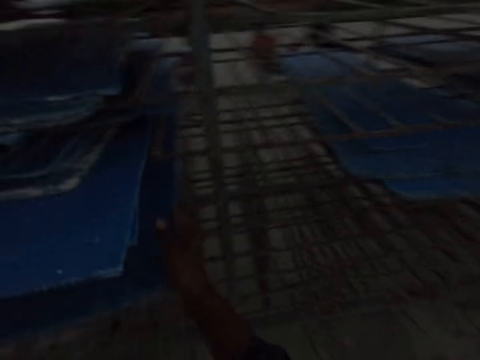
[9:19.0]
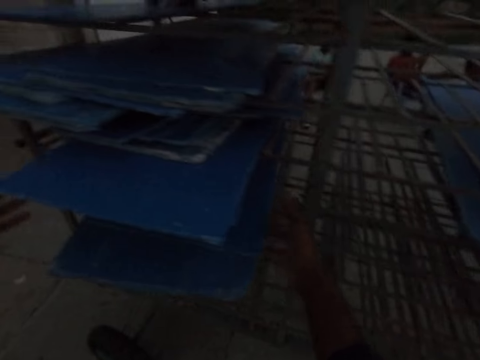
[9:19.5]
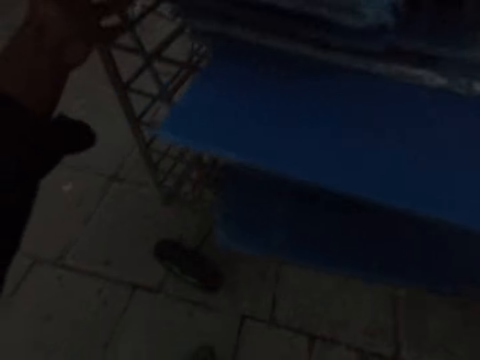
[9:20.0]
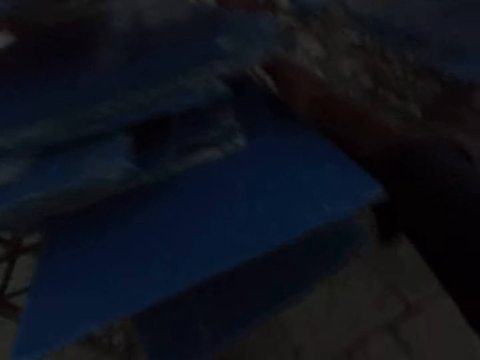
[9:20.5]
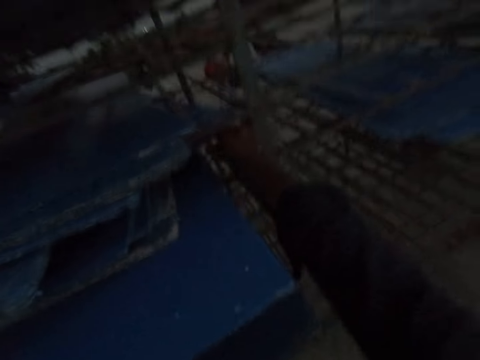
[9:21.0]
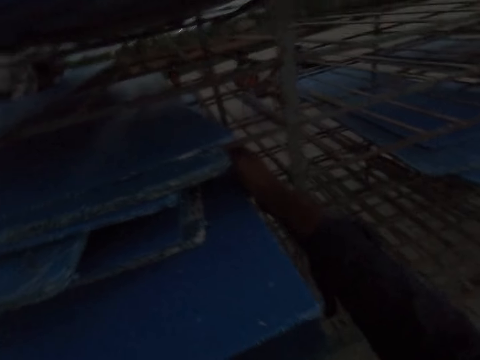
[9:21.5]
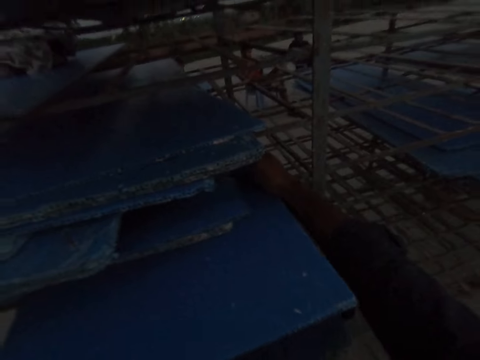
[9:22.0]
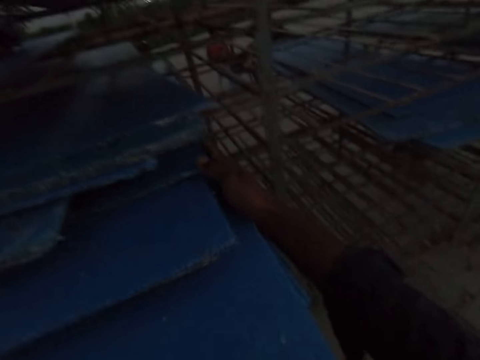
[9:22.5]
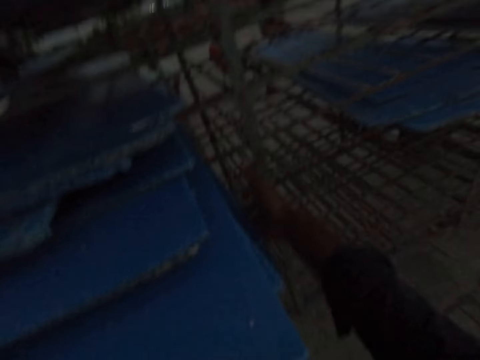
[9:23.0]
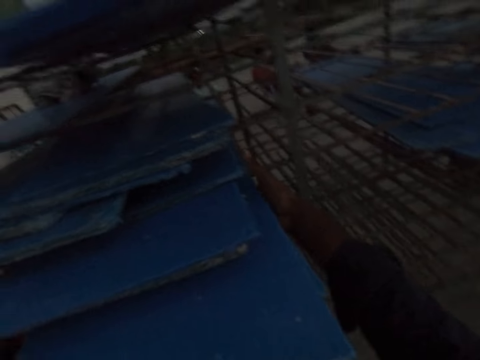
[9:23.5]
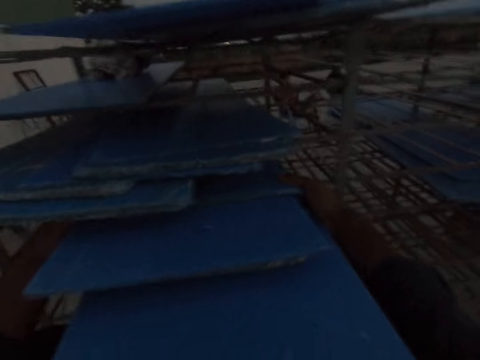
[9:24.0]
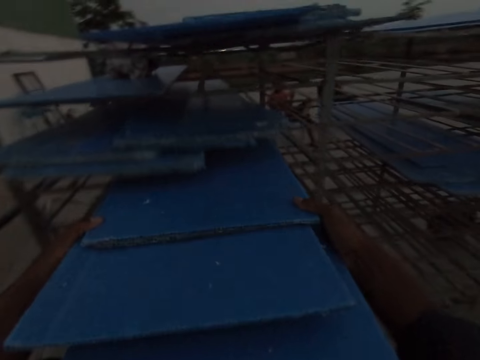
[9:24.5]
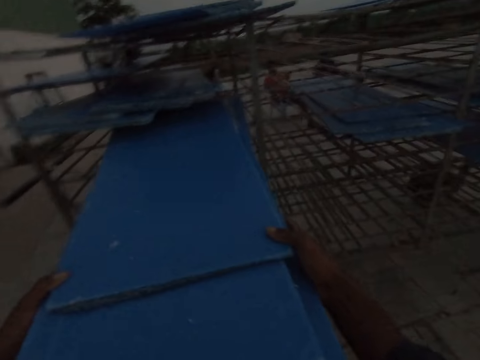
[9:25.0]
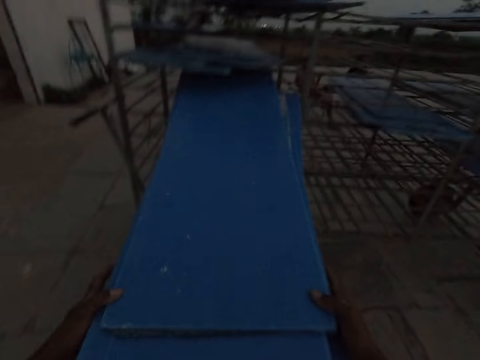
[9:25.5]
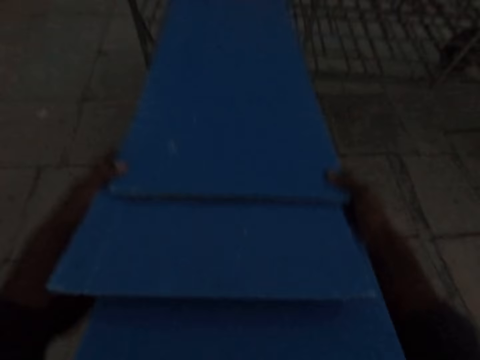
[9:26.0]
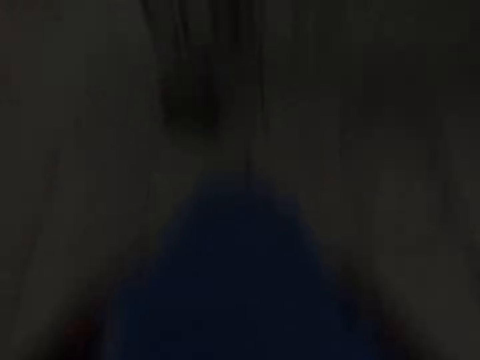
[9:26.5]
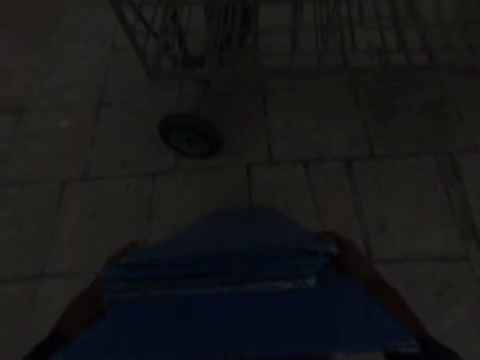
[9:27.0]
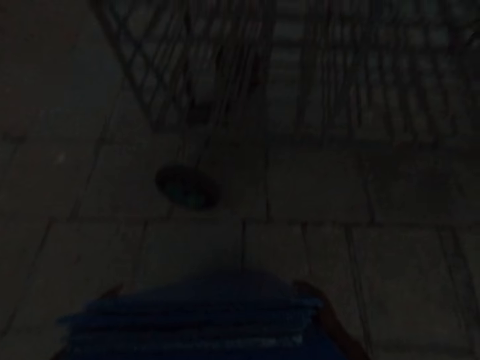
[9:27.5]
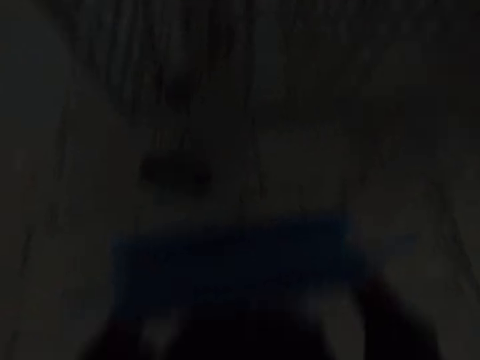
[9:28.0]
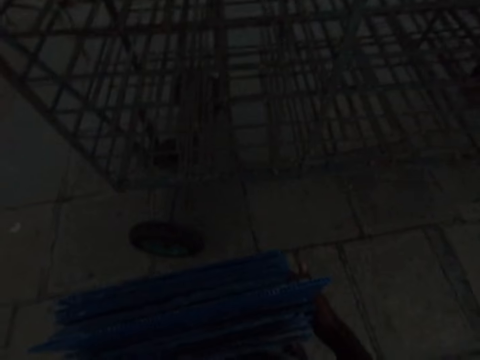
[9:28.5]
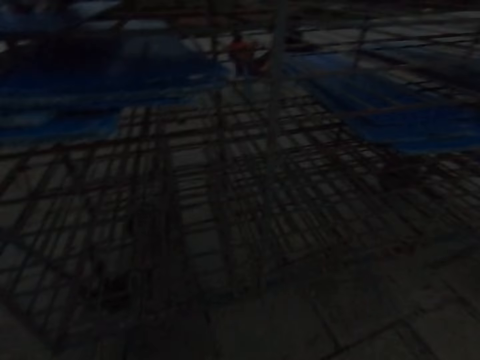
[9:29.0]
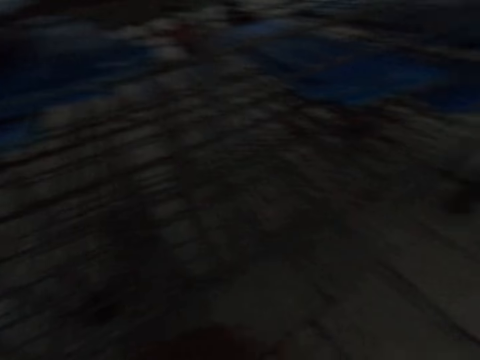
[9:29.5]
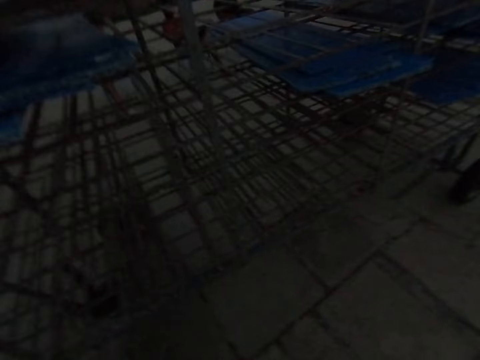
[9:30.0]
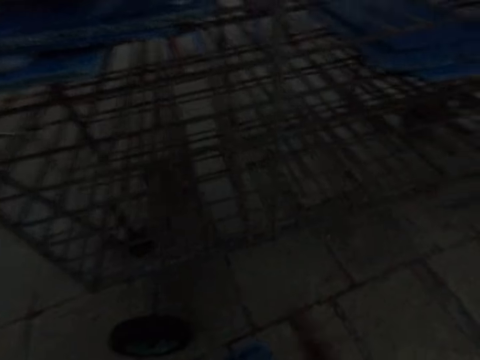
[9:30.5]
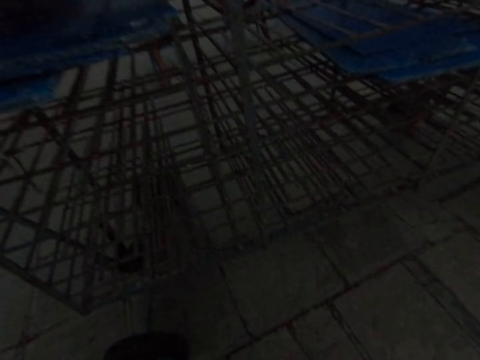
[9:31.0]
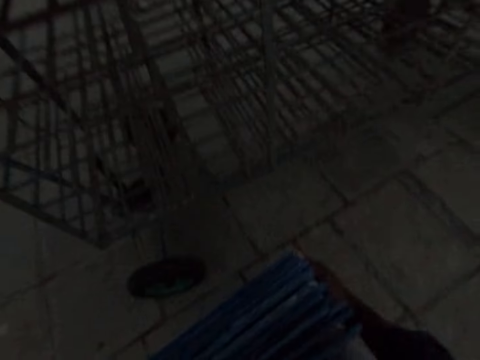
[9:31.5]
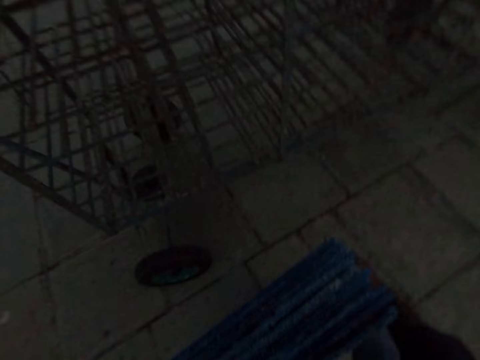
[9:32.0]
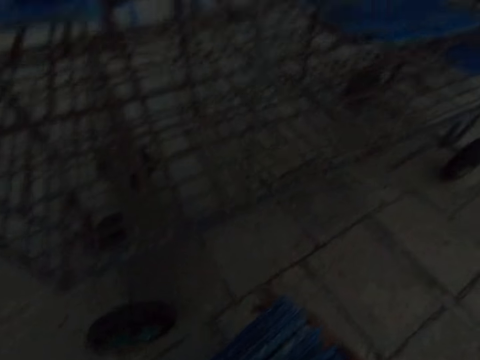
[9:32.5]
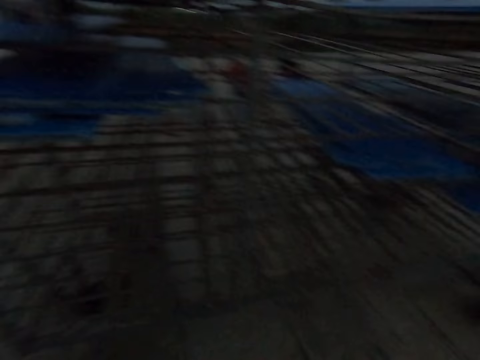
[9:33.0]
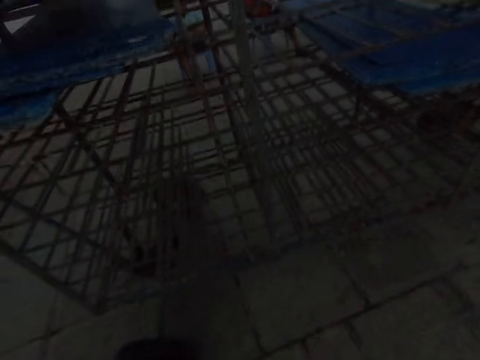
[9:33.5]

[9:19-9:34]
The camera wearer removes the blue boards from the lower shelf with his hands. He drops the boards in his hands on the ground. He converses with a man.

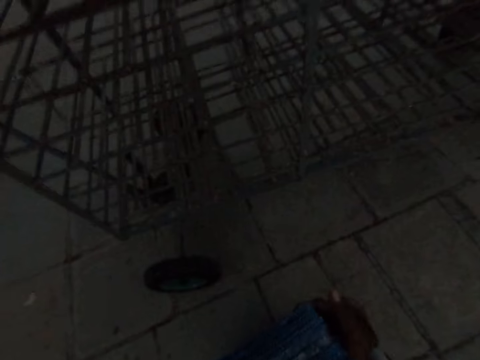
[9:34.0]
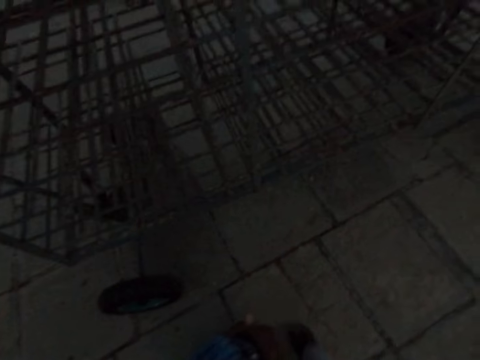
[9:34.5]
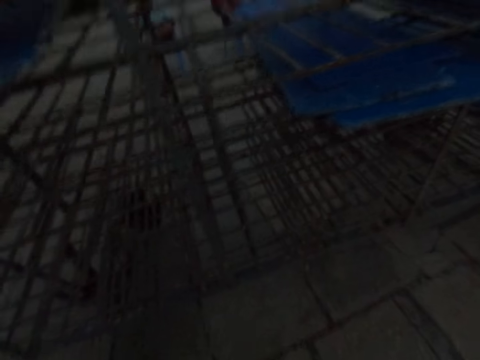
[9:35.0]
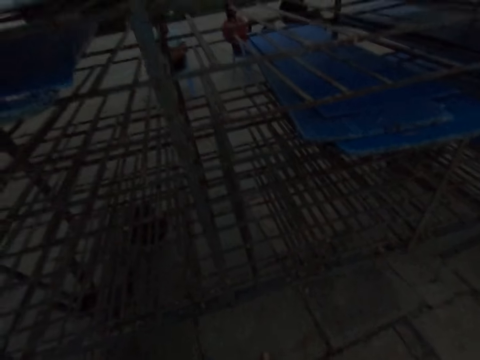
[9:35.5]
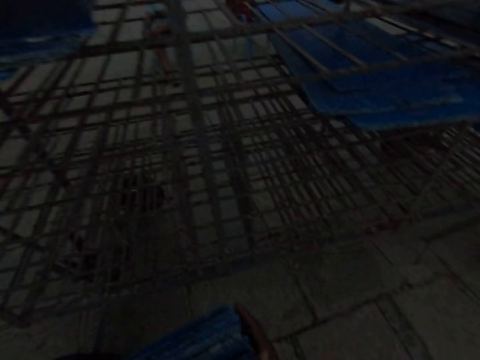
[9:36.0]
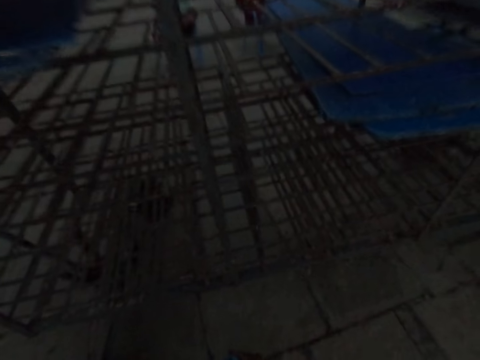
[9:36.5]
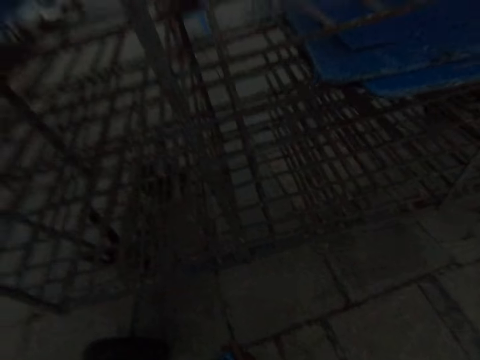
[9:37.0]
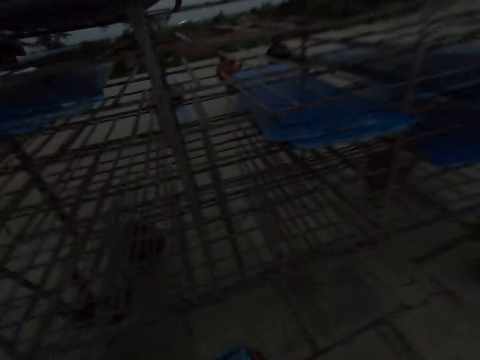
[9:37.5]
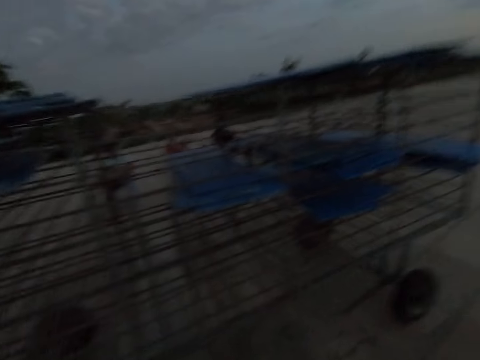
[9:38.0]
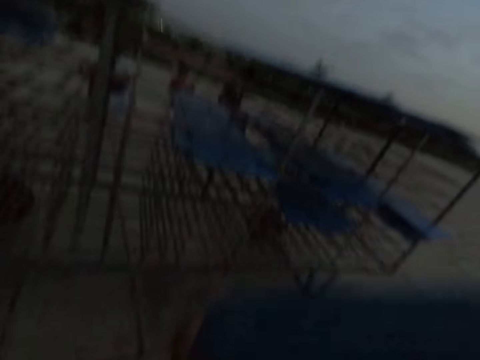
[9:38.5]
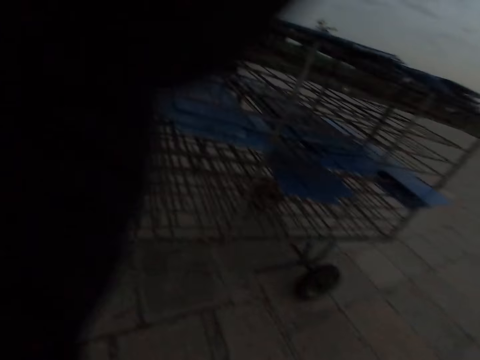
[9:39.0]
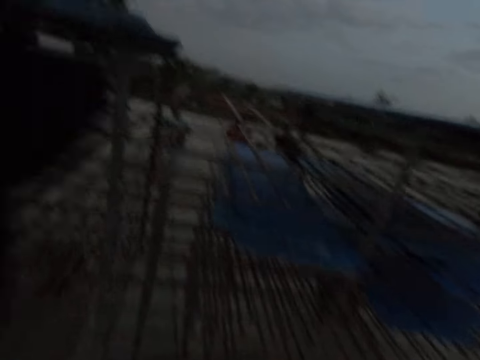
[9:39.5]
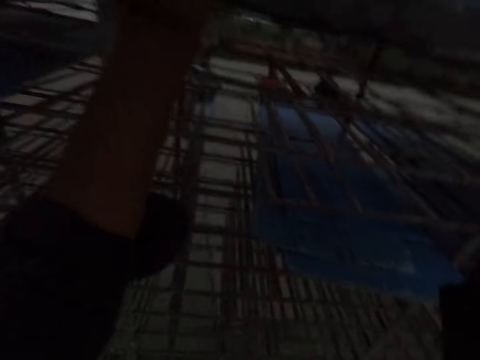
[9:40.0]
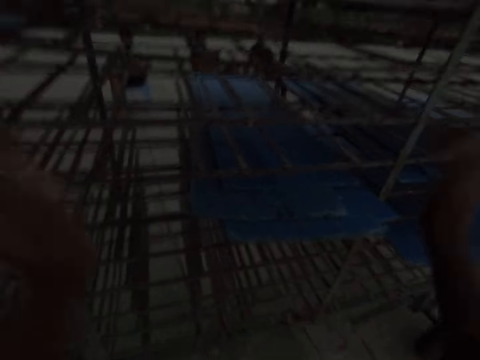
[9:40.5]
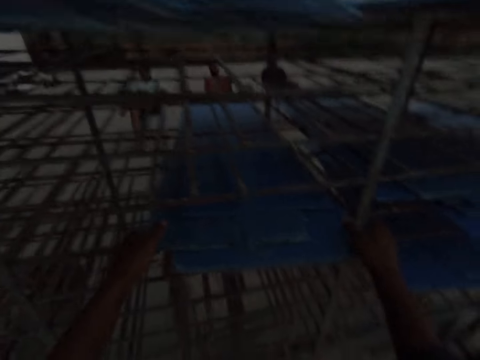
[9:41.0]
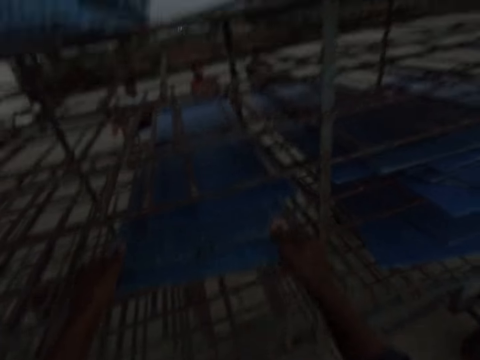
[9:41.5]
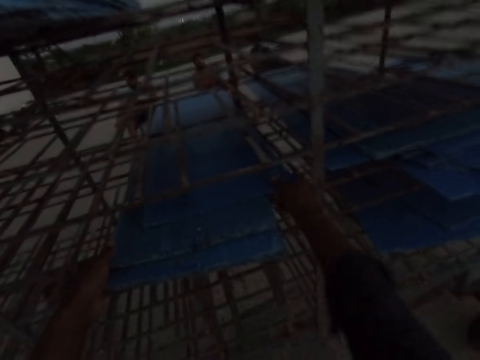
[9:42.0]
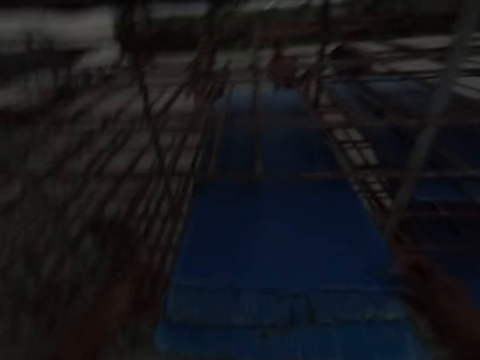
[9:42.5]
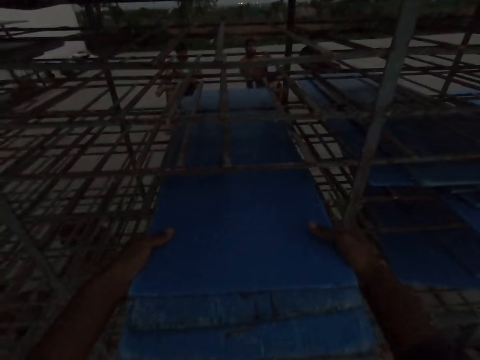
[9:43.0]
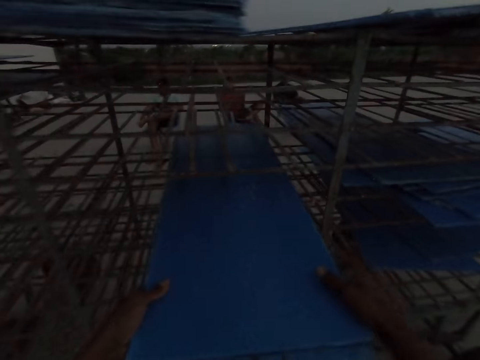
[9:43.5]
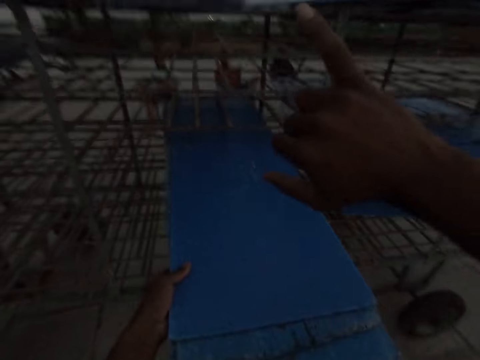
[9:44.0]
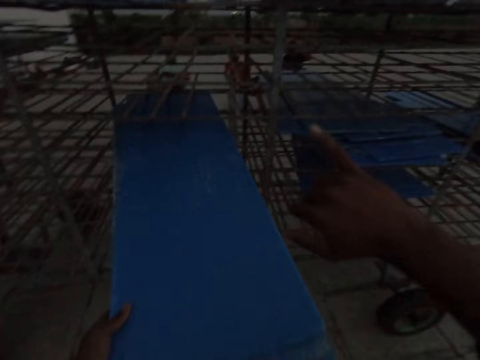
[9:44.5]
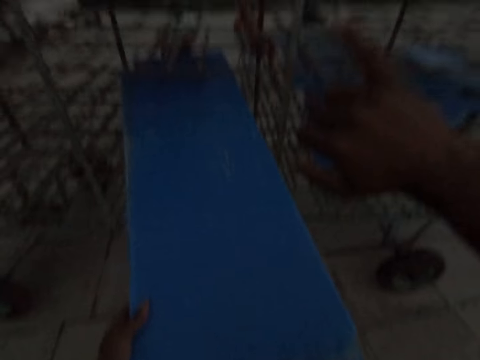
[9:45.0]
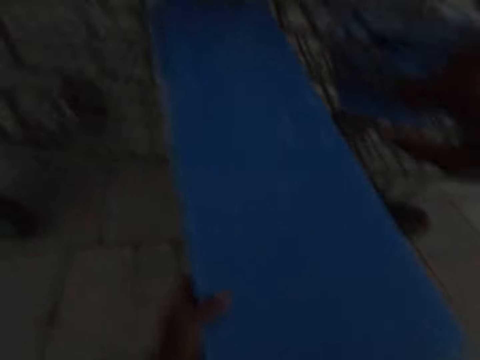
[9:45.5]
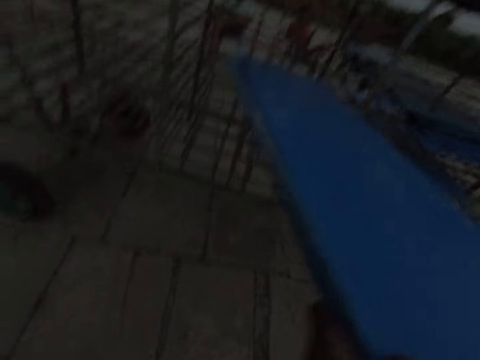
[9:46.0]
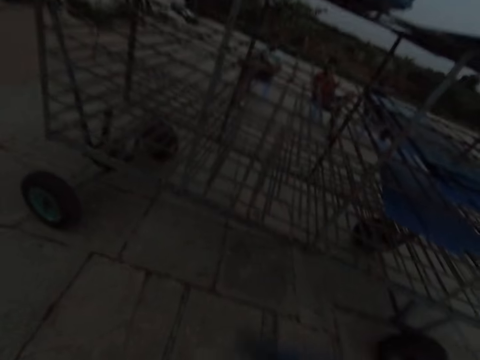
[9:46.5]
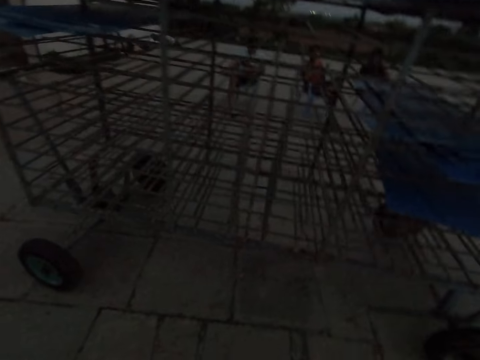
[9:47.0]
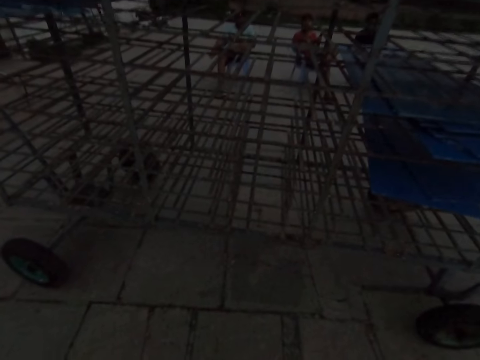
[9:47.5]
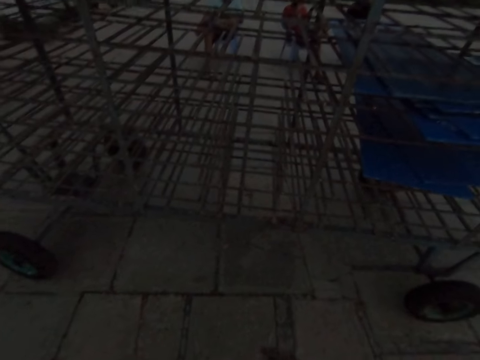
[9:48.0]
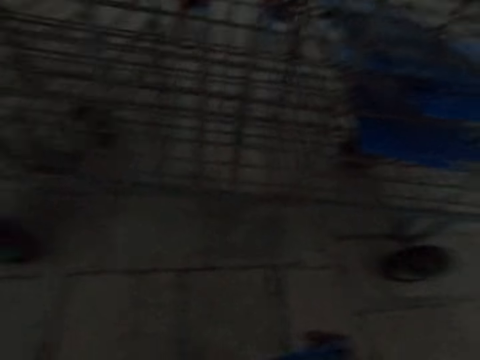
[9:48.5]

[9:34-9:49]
The camera wearer raises the boards in his hands. He drops the boards in his hands on the top of the rack. He removes the blue boards from the lower shelf with his hands. He makes a hand gesture with his right hand. He removes the boards from the rack with his hands.
